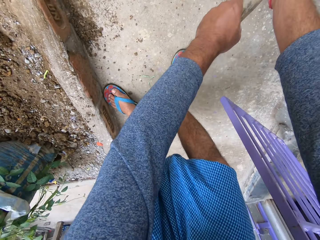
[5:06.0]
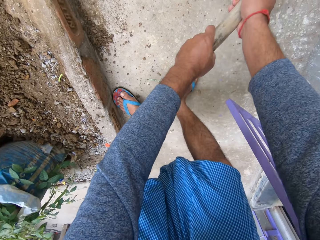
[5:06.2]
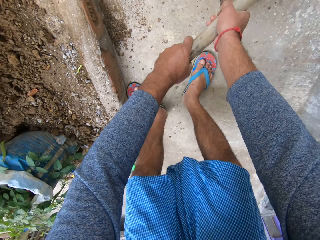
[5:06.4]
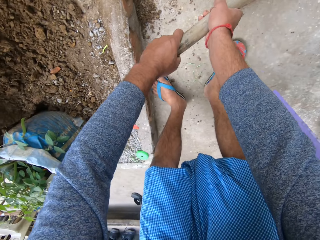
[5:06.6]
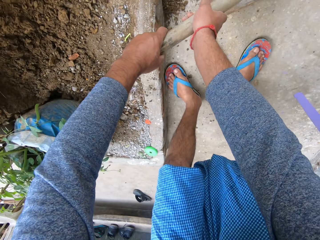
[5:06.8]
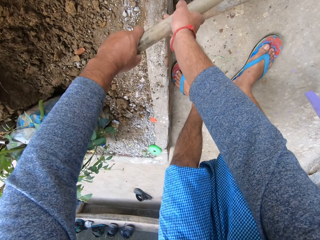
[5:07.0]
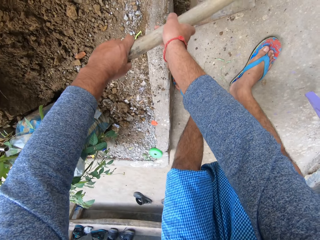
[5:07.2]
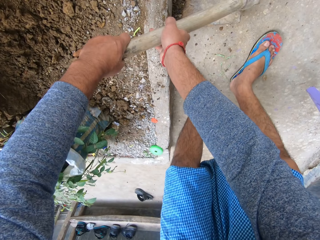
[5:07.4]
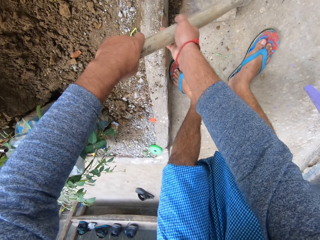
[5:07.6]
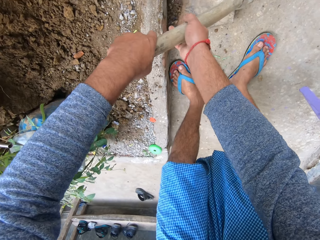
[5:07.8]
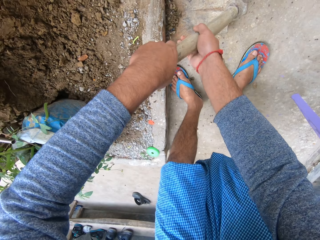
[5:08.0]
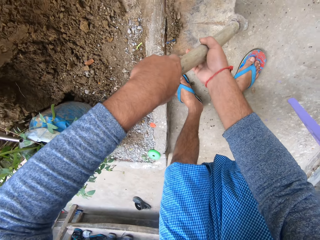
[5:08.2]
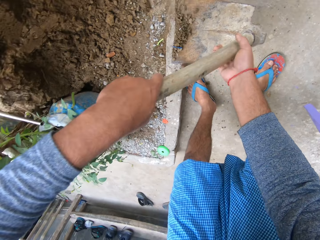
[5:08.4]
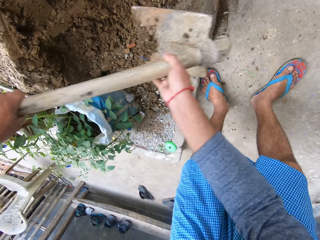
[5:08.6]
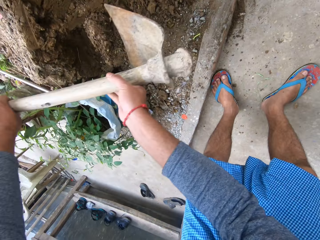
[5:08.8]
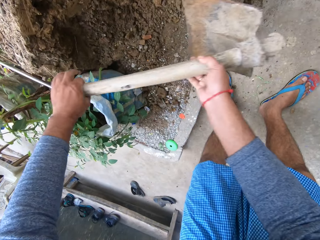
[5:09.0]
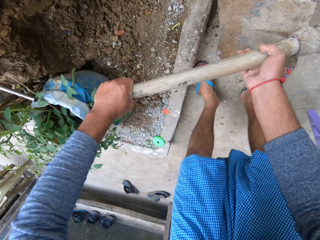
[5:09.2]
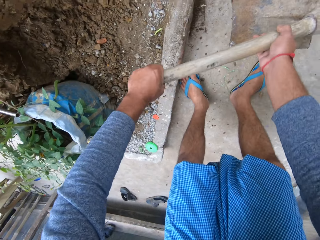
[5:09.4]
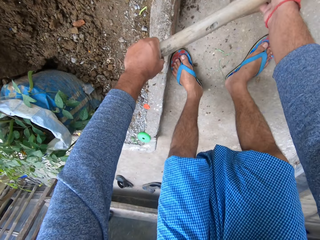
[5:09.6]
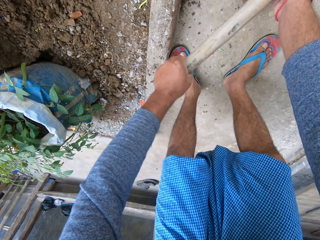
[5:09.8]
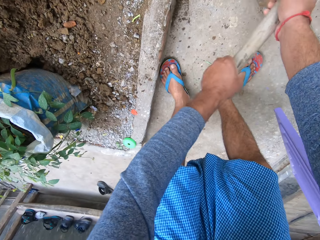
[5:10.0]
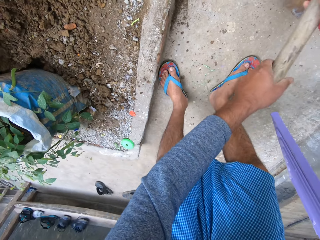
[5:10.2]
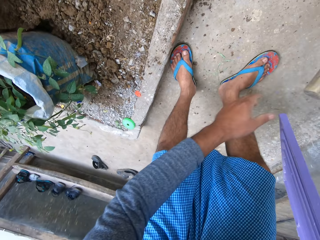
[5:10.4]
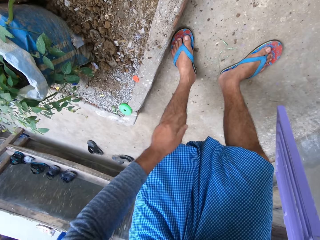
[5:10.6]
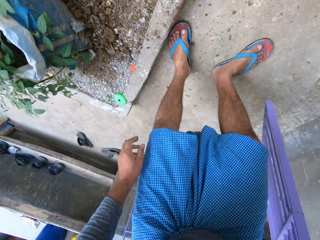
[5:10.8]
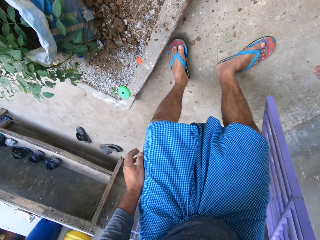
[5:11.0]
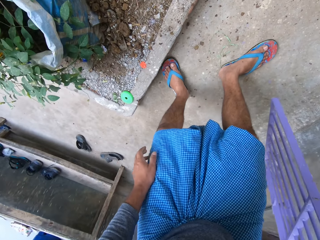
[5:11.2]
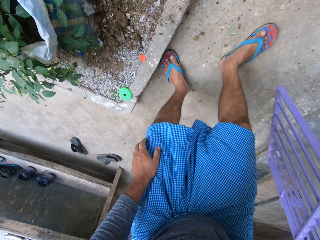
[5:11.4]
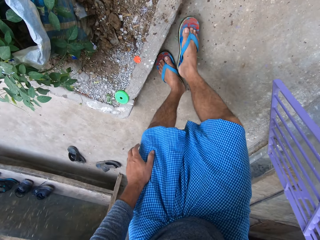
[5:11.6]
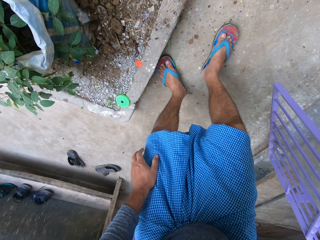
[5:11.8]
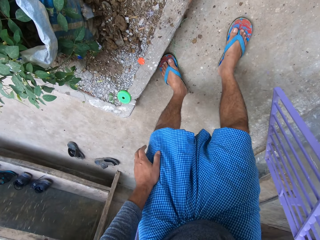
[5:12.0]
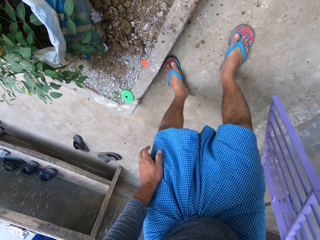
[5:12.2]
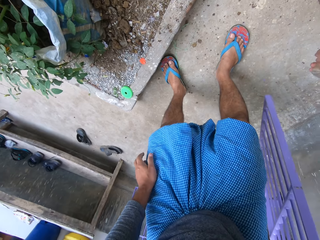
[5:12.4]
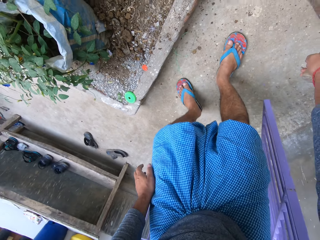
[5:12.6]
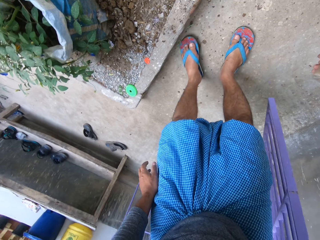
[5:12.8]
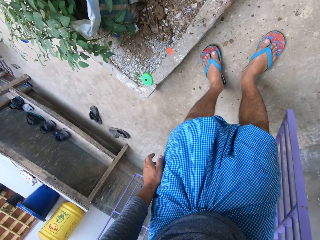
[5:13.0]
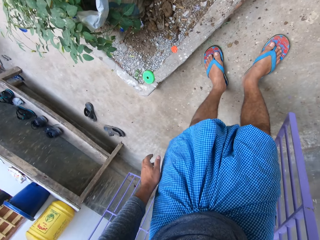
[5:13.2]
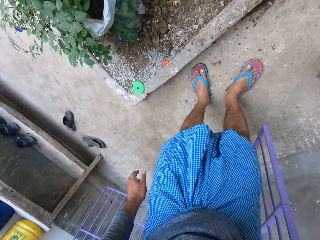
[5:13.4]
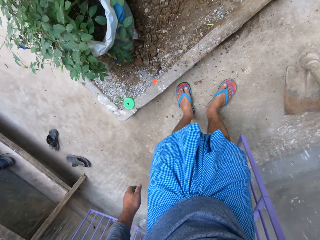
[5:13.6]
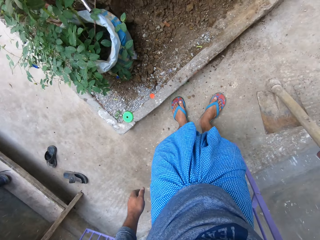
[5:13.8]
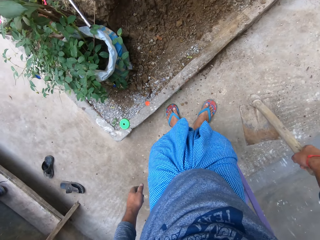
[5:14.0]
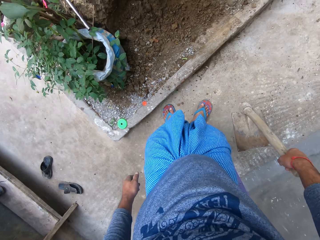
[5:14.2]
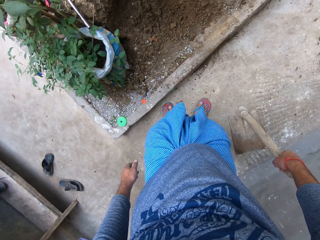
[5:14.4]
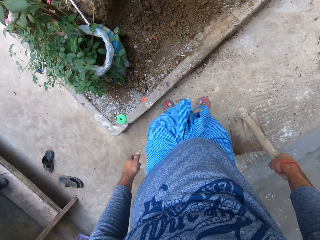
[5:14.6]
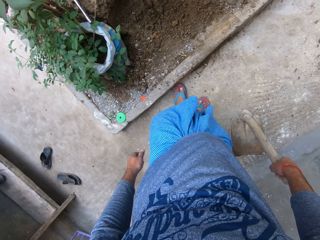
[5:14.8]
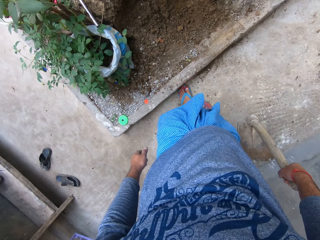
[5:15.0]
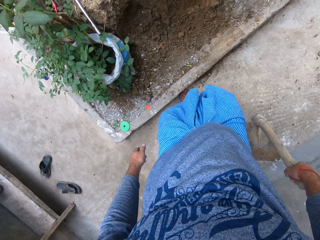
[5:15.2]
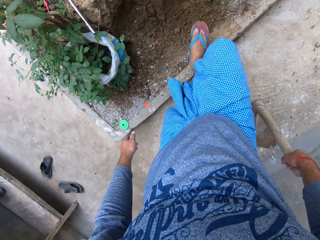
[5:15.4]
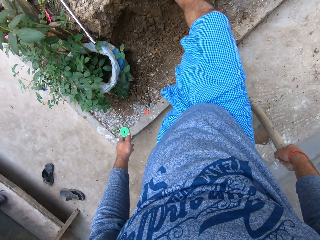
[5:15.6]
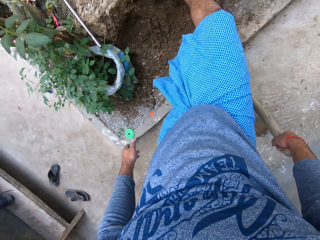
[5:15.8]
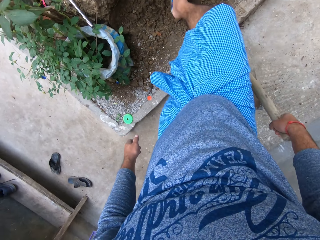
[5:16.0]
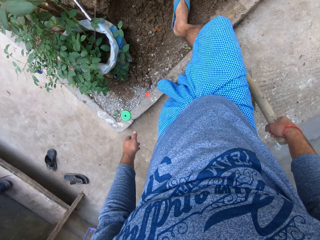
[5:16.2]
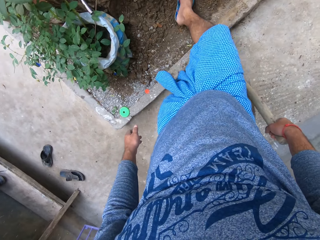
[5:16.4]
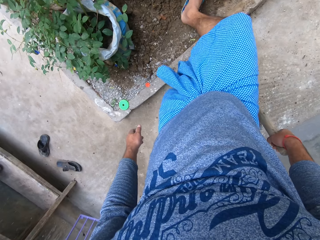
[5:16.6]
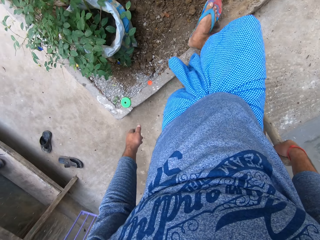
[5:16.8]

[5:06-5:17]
The camera wearer pours the soil aggregate on the soil aggregate heap with the hoe in both hands. He places the garden hoe on the pavement. He rubs his slippers on the pavement. He stares at the pavement. He steps on the pile of soil with his feet. He kicks the heap of soil aggregate with his right leg.

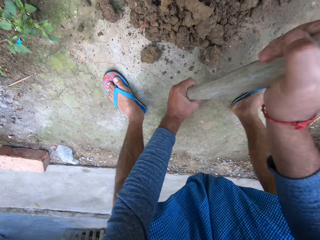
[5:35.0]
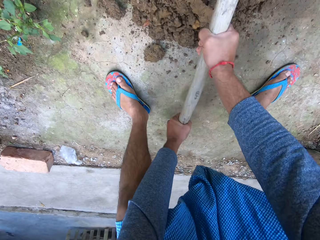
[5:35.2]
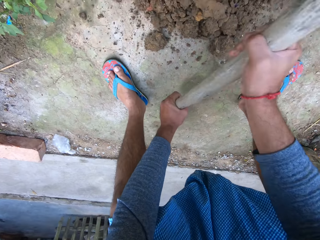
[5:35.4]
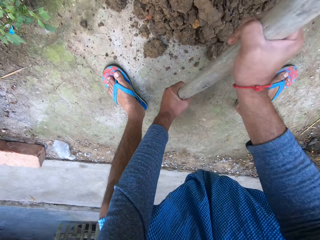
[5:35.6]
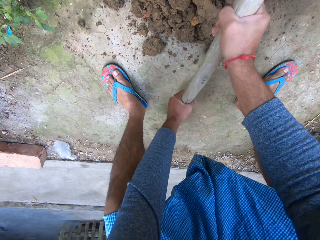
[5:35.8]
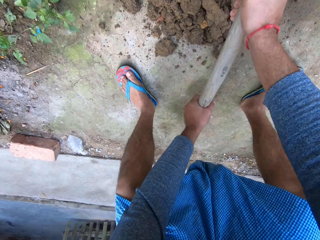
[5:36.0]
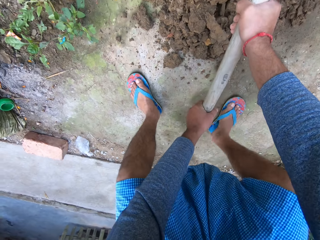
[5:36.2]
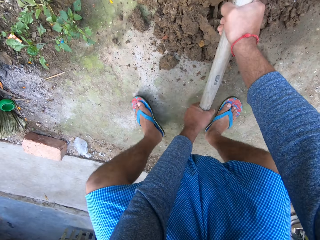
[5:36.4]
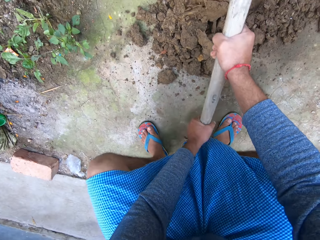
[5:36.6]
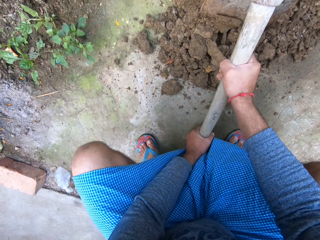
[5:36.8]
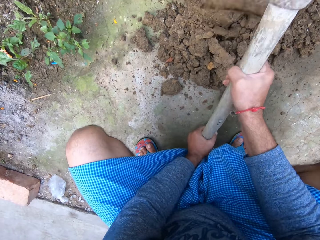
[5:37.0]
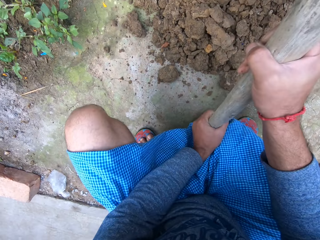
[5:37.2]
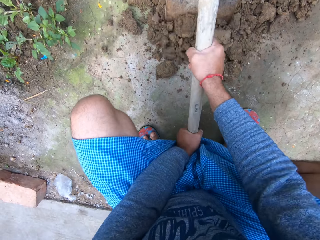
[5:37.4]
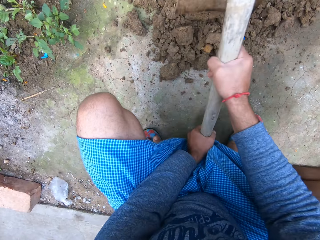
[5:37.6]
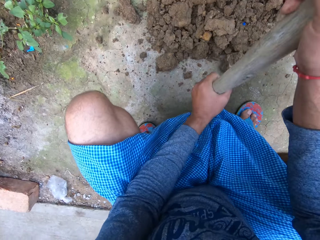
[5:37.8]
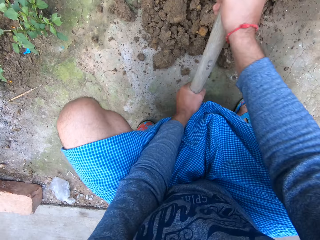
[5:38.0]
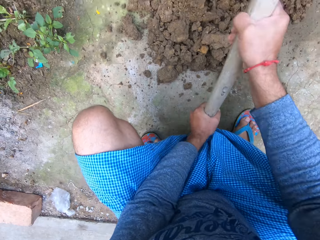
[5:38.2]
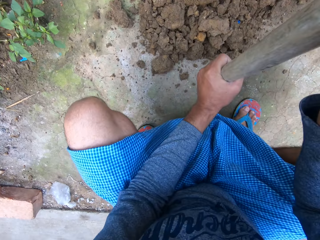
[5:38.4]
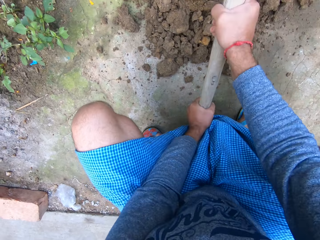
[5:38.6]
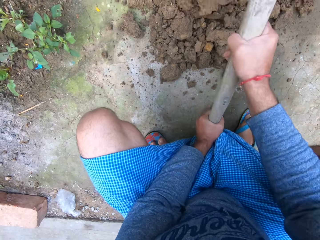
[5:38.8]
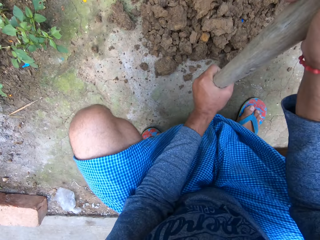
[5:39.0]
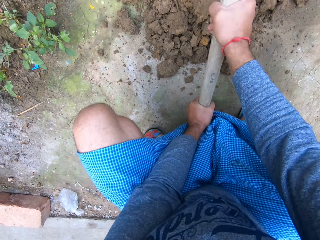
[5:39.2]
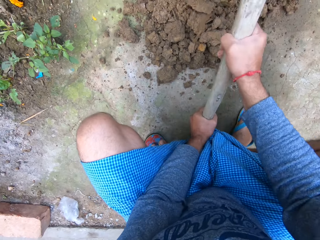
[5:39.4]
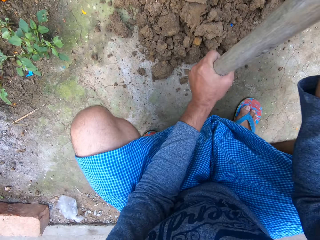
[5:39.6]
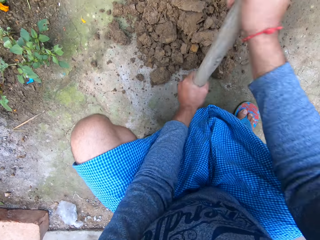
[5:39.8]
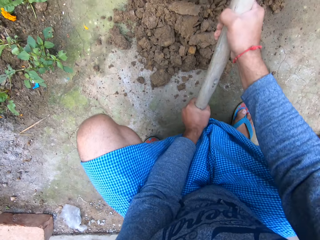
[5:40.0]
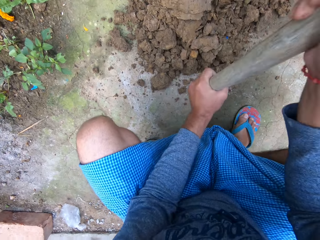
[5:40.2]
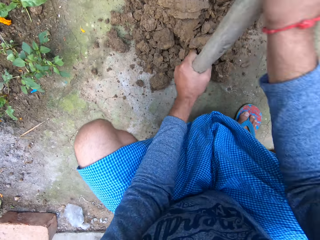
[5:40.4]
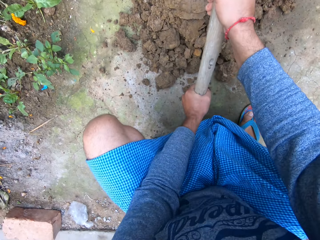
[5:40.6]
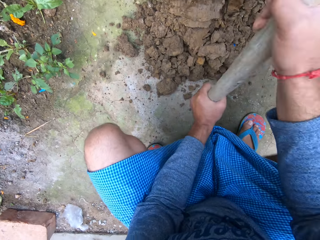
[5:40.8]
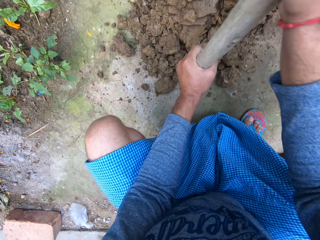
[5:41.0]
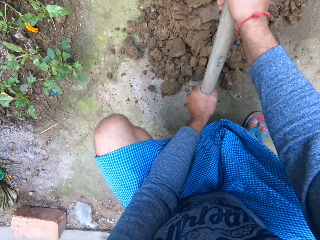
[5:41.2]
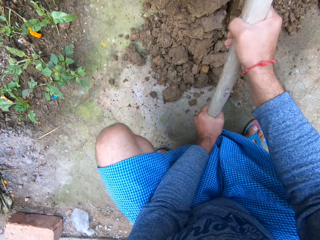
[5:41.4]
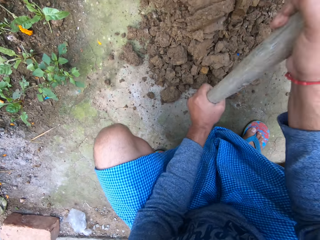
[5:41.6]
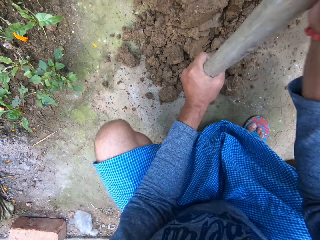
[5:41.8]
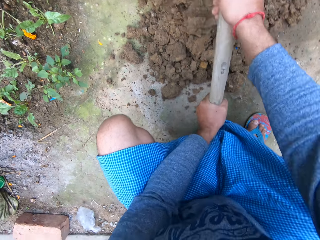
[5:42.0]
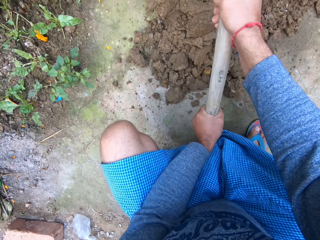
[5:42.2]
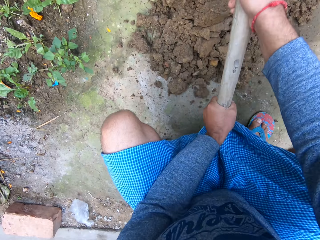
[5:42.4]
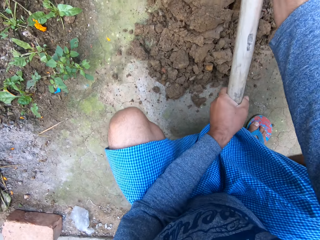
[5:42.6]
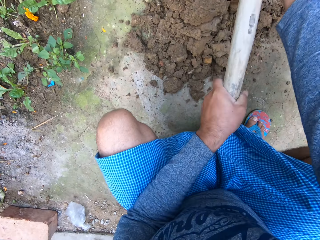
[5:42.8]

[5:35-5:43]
The camera wearer squats. They break the lumps of soil with the garden hoe.

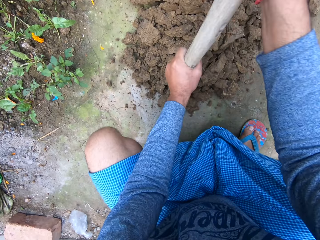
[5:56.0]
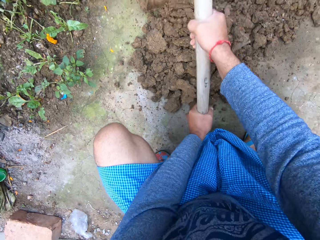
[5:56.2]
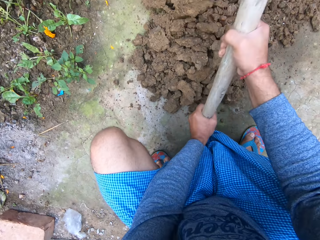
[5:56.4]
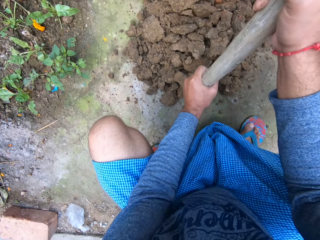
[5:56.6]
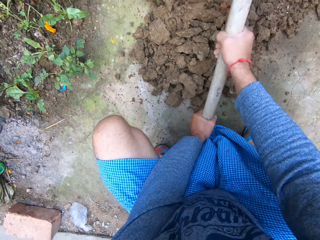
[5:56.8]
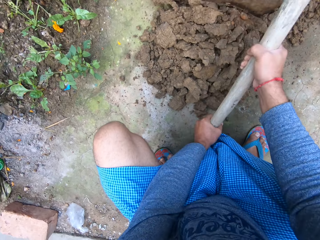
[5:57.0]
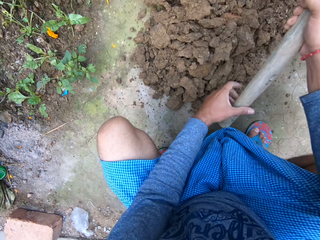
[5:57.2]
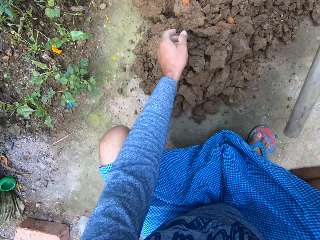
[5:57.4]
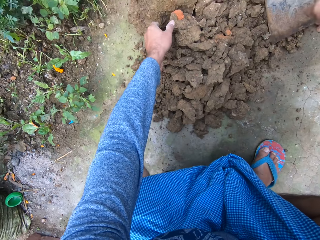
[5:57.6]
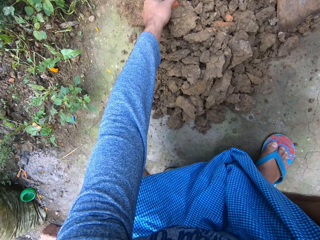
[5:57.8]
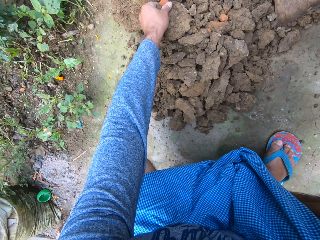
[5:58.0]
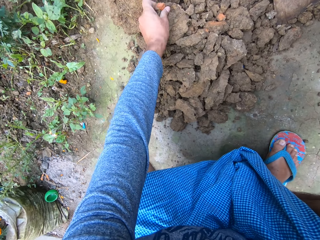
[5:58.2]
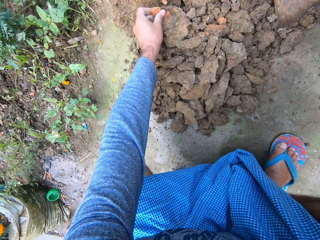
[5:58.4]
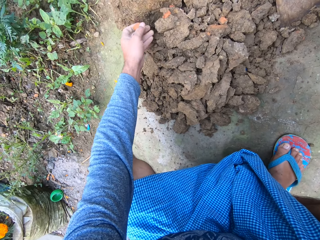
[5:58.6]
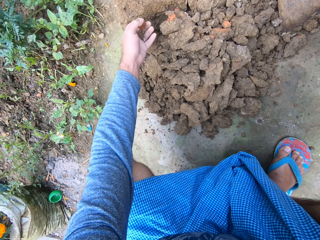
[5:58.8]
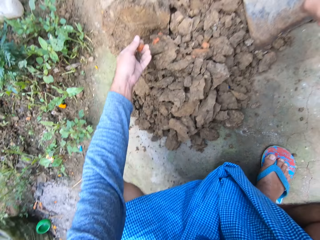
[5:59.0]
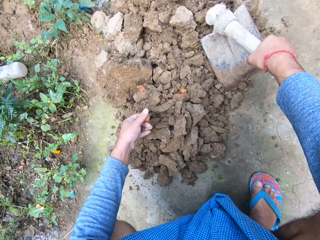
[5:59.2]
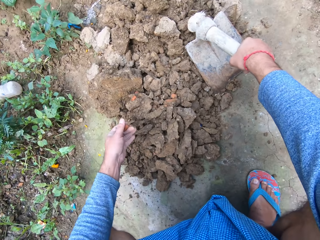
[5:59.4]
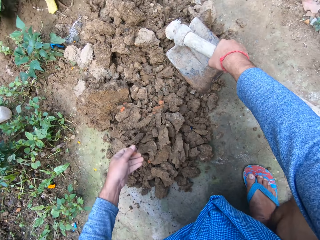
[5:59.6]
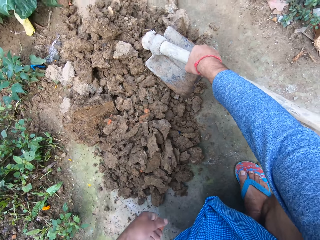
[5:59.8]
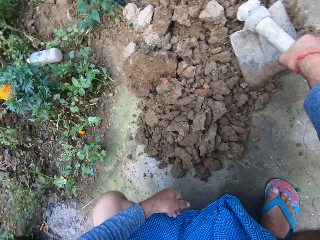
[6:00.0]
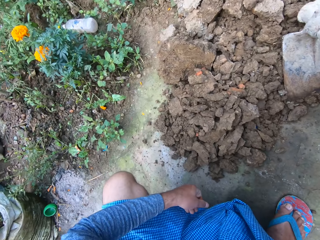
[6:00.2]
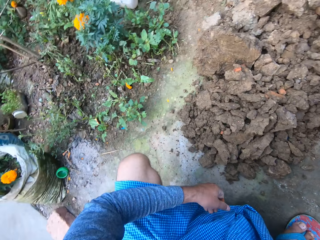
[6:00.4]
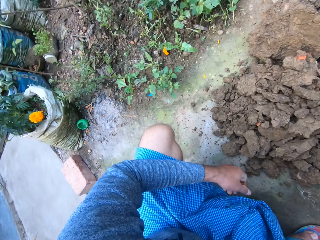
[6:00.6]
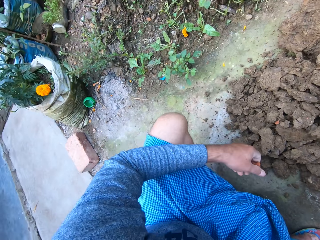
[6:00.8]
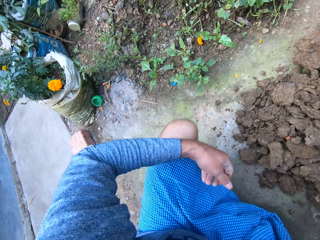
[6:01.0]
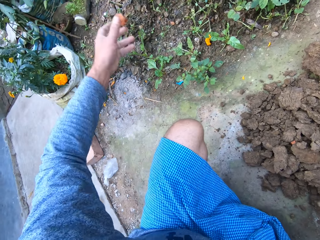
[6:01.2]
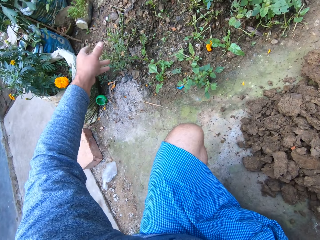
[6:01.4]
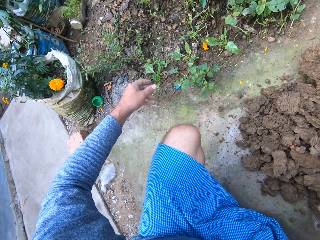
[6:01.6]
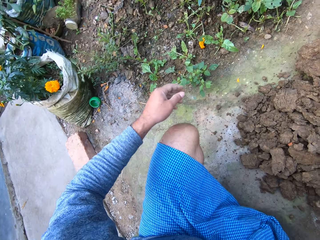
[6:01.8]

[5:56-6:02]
The camera wearer picks a stone from the sand heap with his left hand. He throws the stone on the ground.
